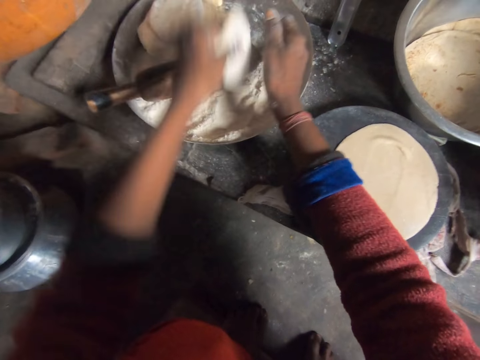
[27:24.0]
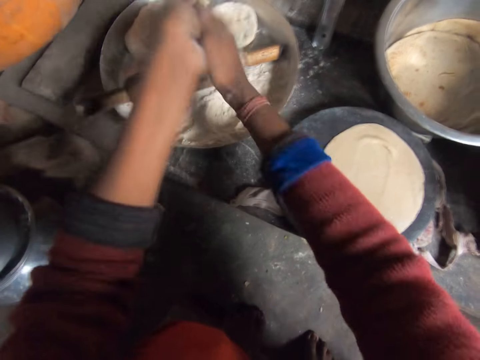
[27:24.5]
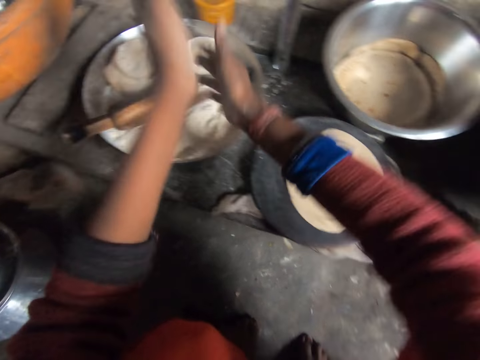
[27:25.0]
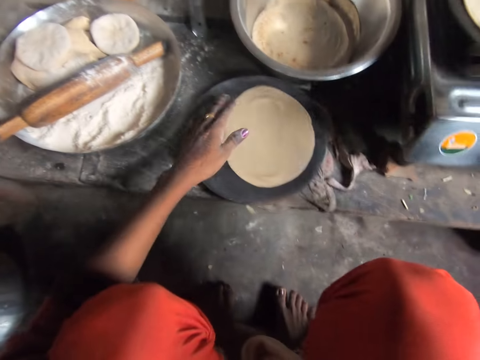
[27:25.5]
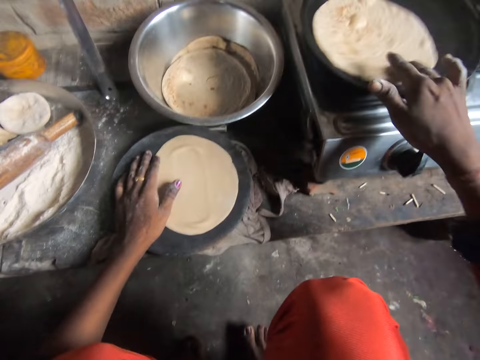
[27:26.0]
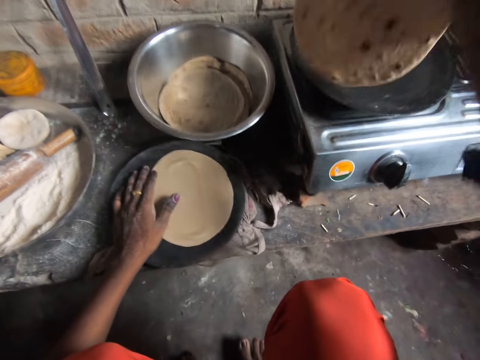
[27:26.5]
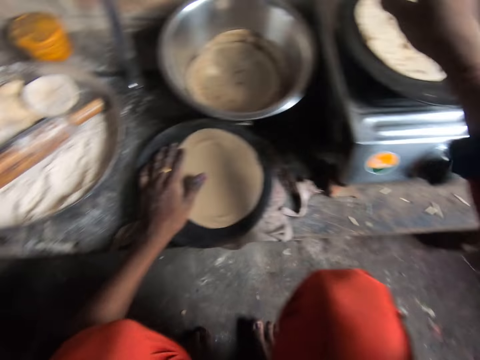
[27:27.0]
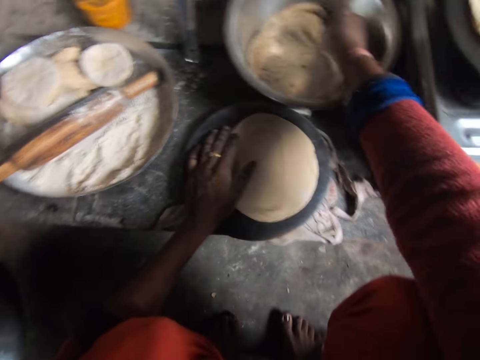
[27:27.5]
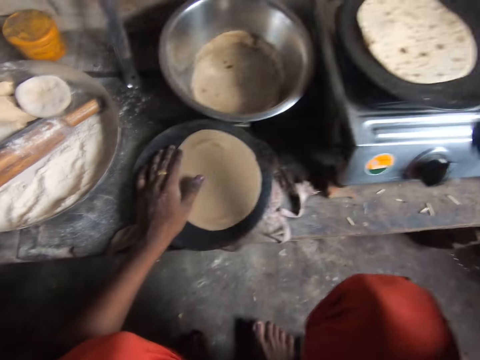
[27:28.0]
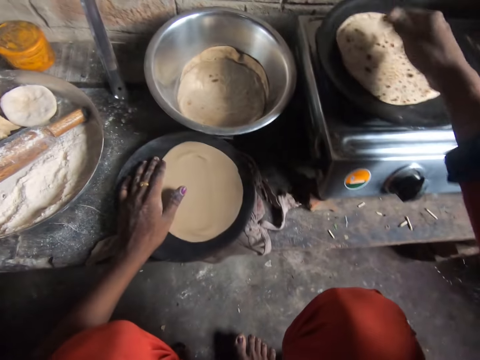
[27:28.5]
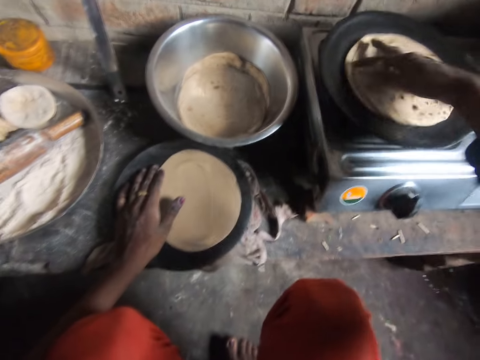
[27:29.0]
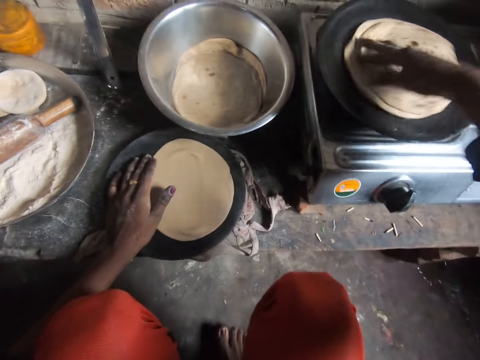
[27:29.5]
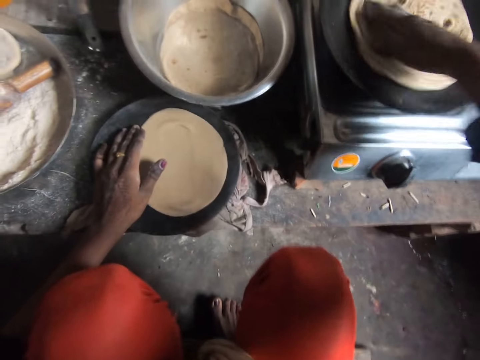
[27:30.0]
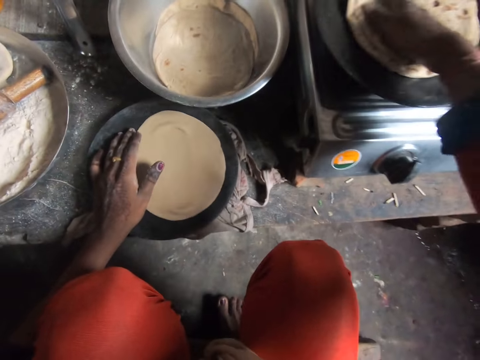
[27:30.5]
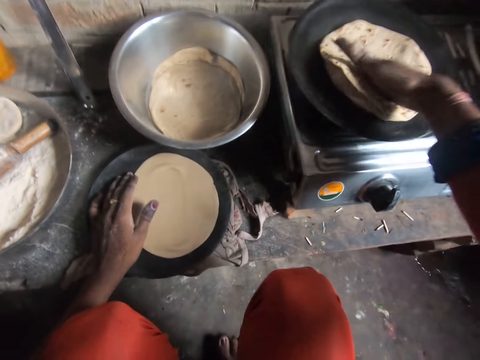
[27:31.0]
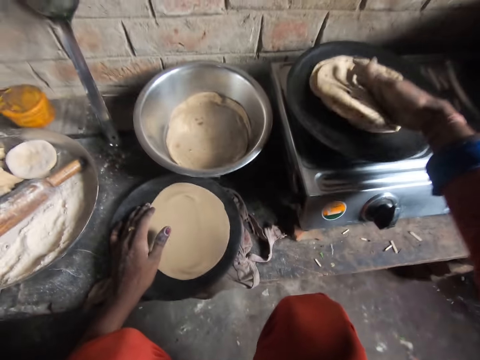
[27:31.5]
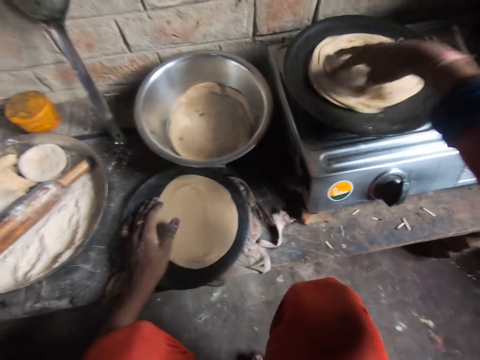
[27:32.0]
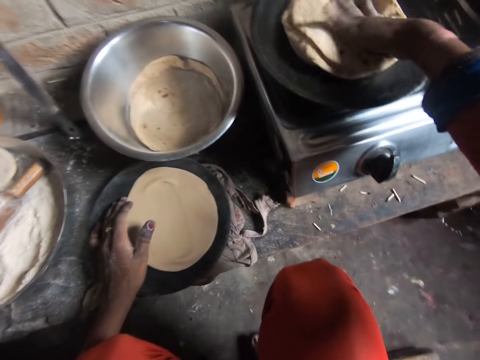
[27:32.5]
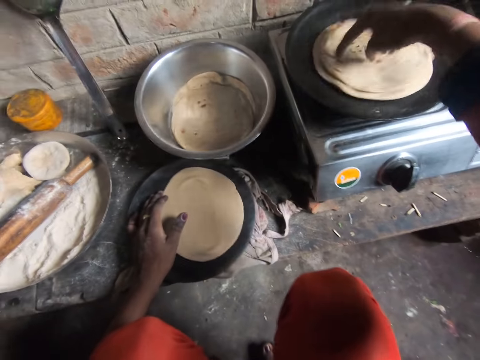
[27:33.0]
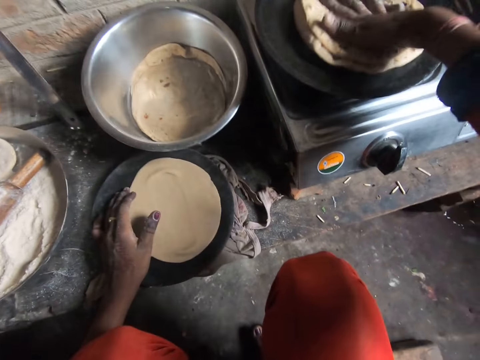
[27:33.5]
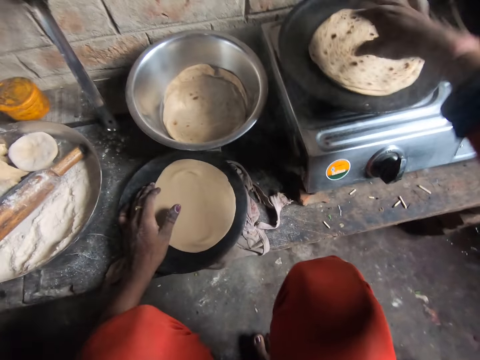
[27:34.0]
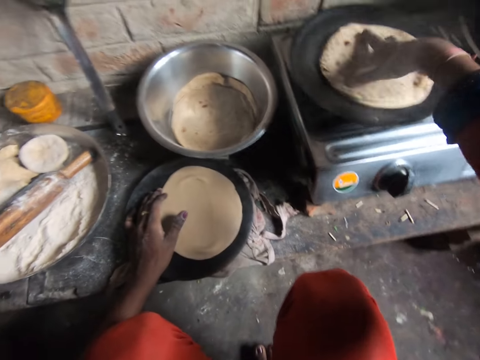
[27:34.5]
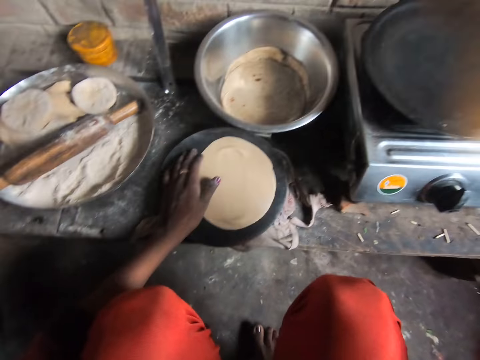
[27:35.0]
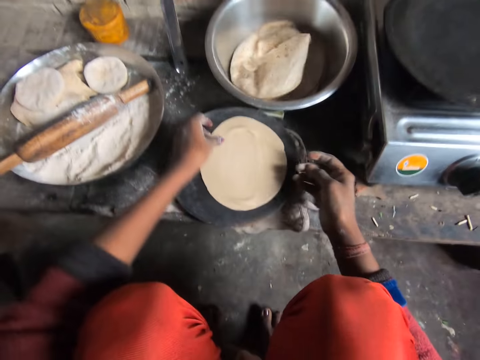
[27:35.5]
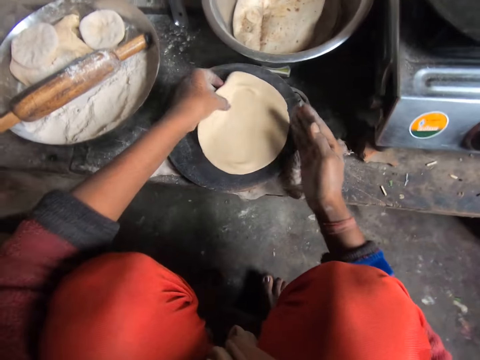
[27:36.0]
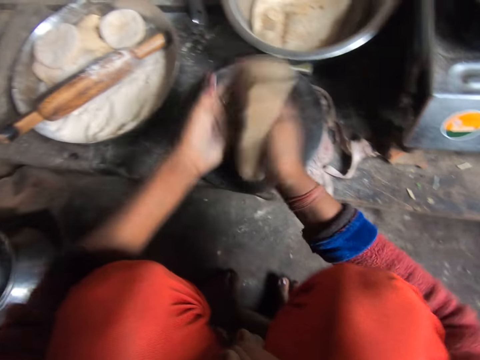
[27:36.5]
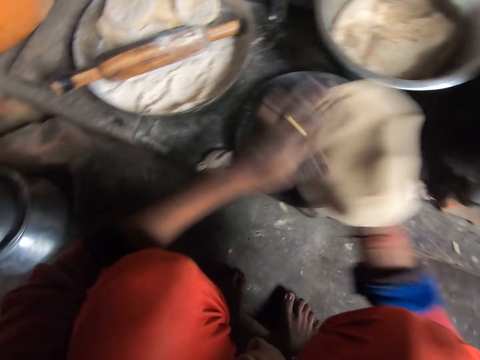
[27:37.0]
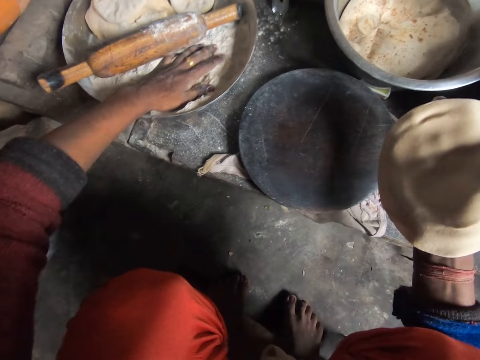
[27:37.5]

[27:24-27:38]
The camera wearer drops the dough in the tray. She dusts her hands. She turns the flat bread on the flat pan with her hand. She picks another flat bread from the cooking pot. She places the flat bread on top of the flat bread on the flat pan and spins the flat breads. She removes the flat breads on the flat pan and puts the flat breads in the cooking pot. She removes a rolled dough on the rolling board. She flips the dough between her hands.

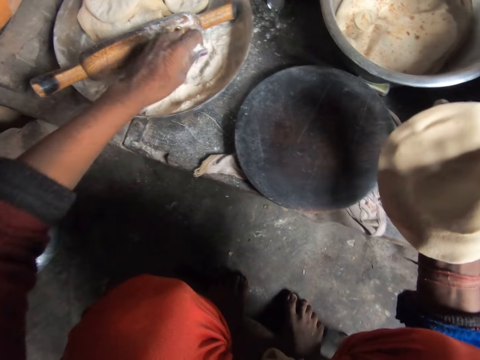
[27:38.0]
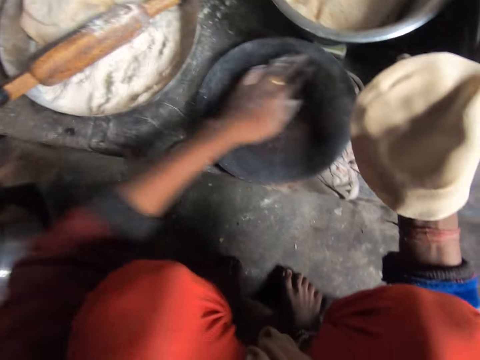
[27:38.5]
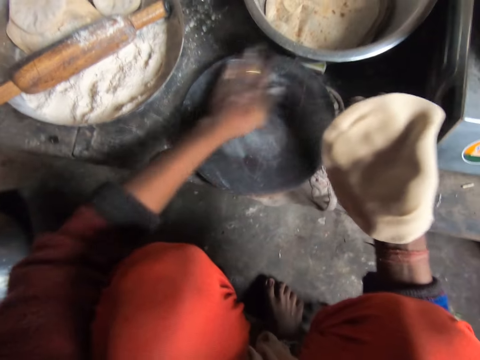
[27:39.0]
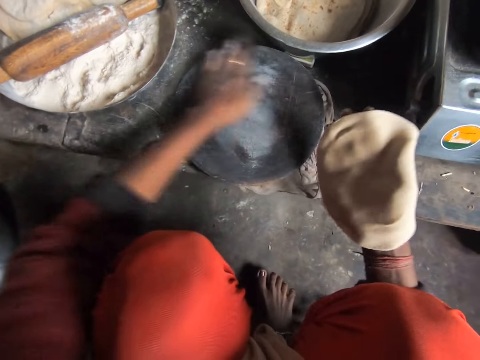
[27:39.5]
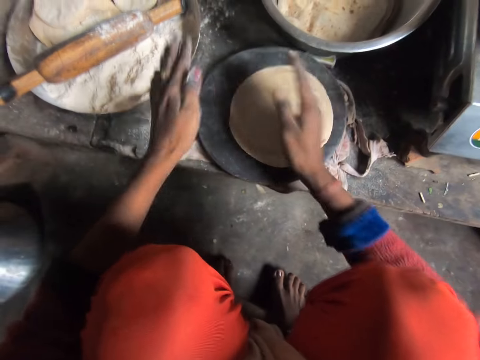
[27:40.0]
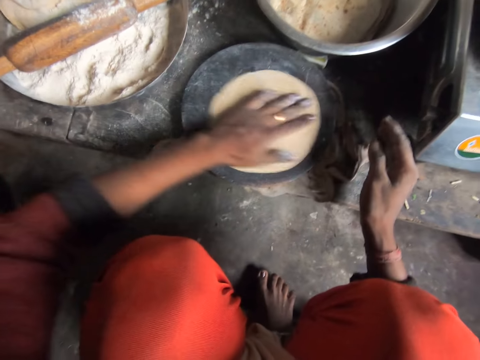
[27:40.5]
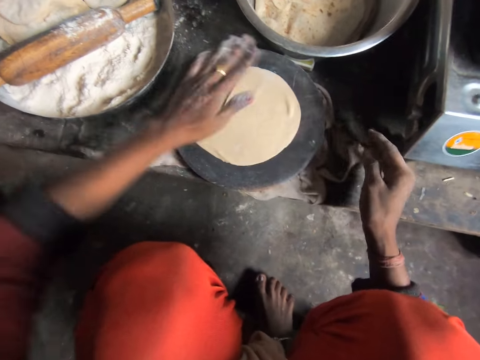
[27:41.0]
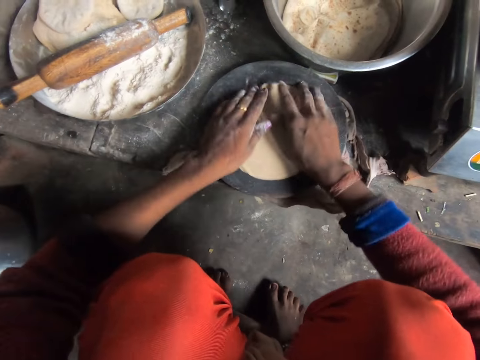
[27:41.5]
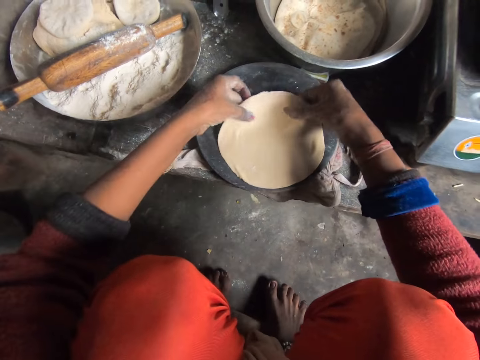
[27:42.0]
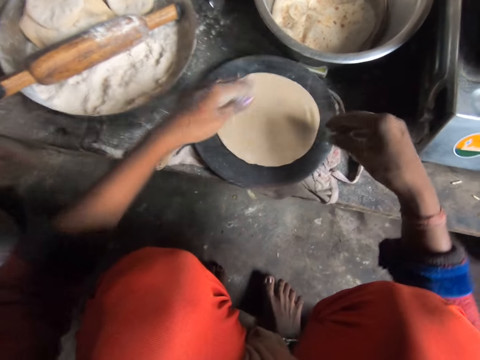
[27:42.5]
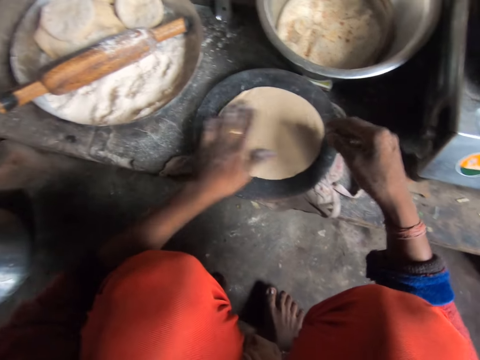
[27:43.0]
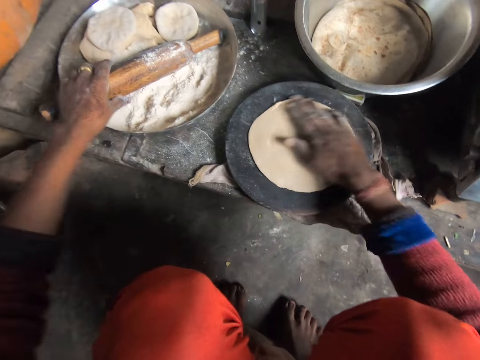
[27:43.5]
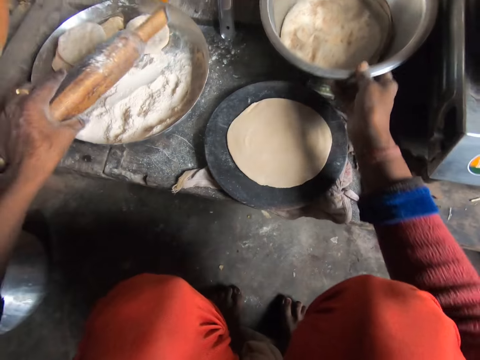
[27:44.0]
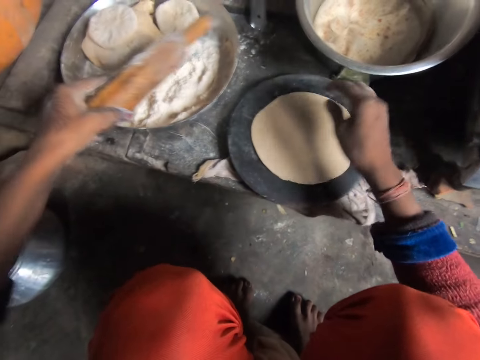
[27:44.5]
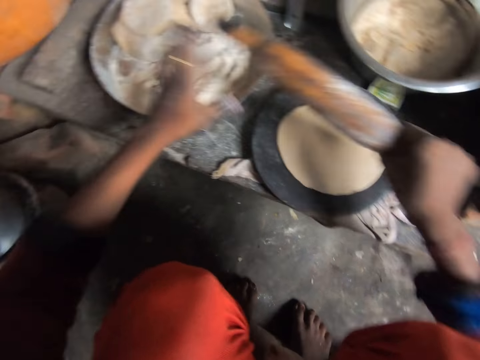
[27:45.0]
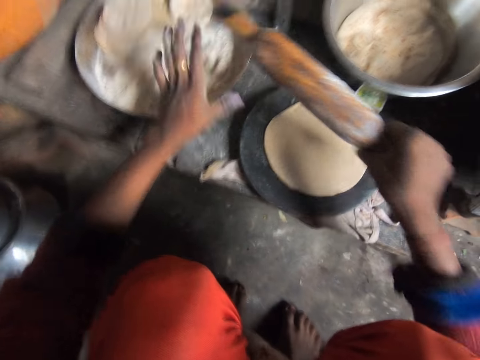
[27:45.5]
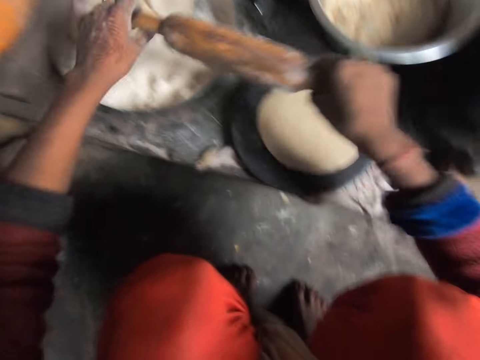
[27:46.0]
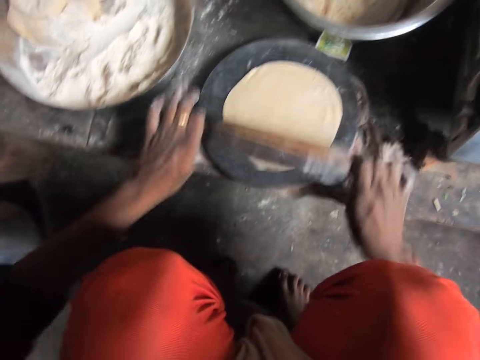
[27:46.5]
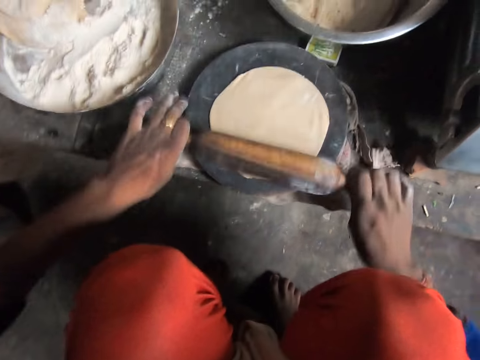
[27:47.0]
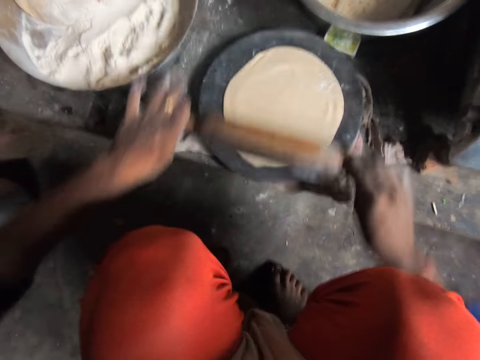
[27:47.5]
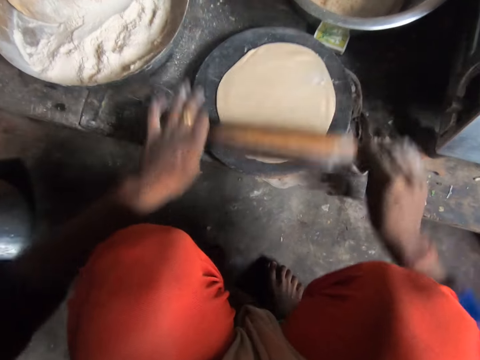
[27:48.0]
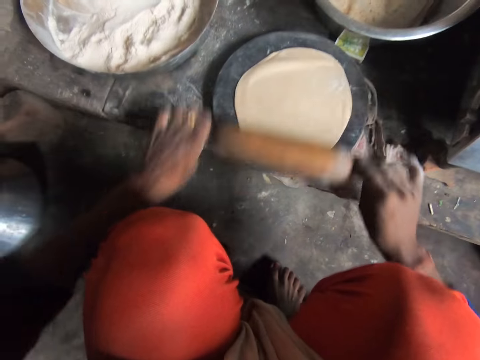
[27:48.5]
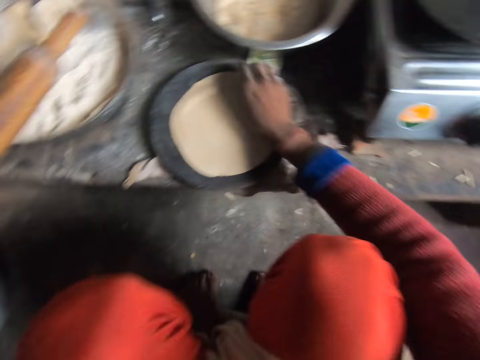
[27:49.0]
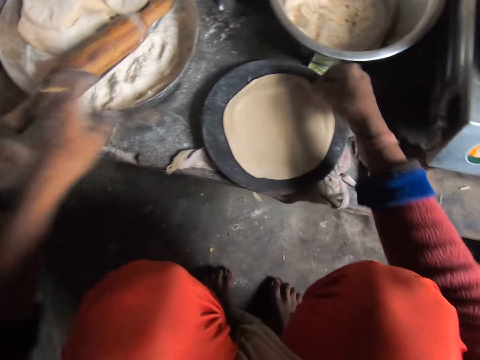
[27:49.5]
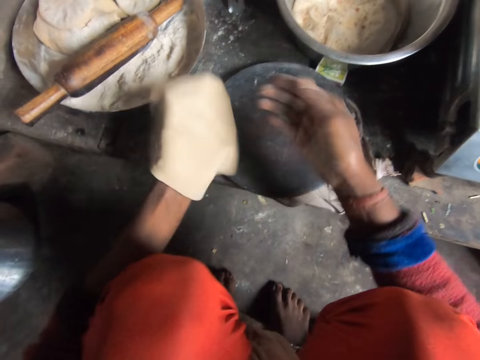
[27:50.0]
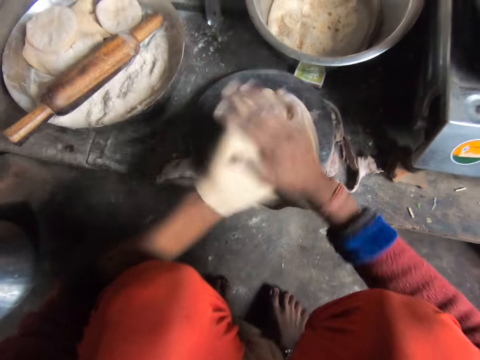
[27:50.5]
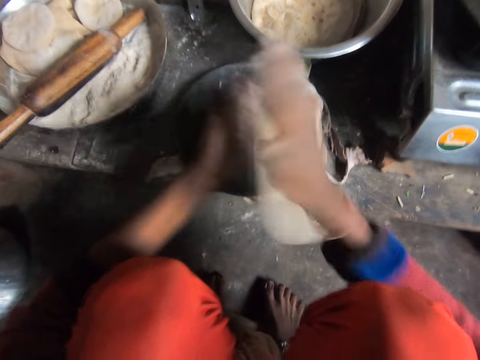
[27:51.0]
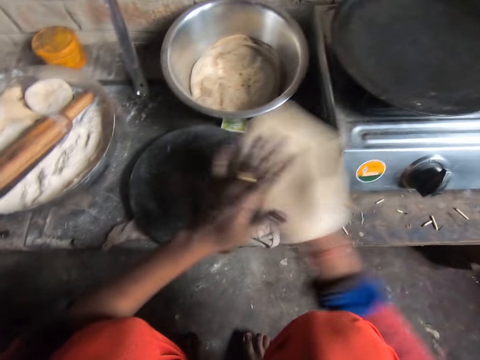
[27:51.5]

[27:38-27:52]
The camera wearer scoops the flour on the tray. She applies the flour on the rolling board. She places the rolled dough on the rolling board. She spins the rolled dough with her hand, rubs the dough on the wood, flips the dough and rubs the dough. She picks up the rolling pin from the tray. She moves the tray. She cleans the rolling pin. She flattens the dough with the rolling pin. She drops the rolling pin in the tray. She picks a rolled dough on a rolling board. She flips the dough between her hands.
